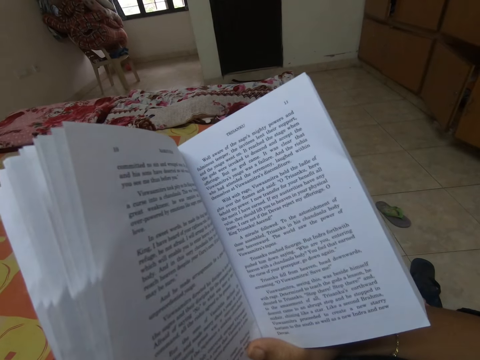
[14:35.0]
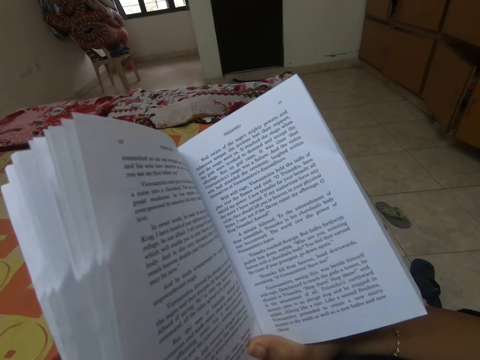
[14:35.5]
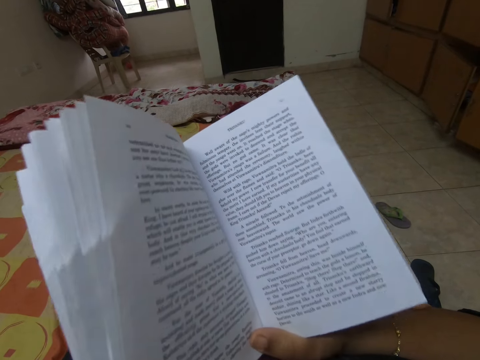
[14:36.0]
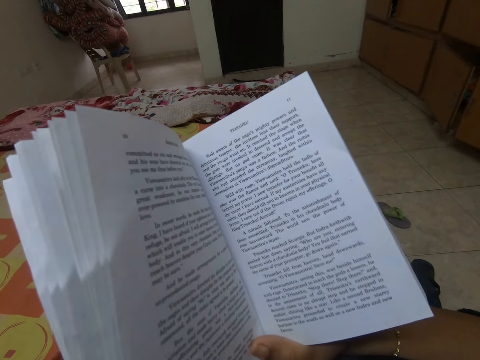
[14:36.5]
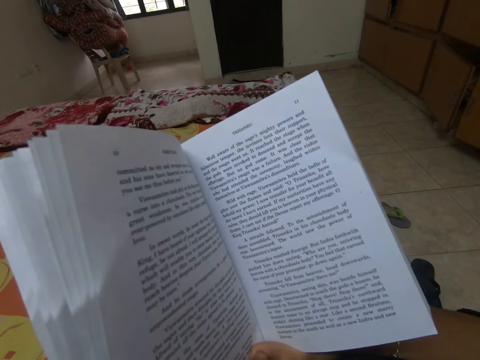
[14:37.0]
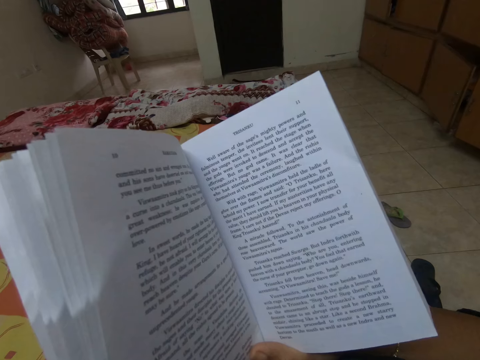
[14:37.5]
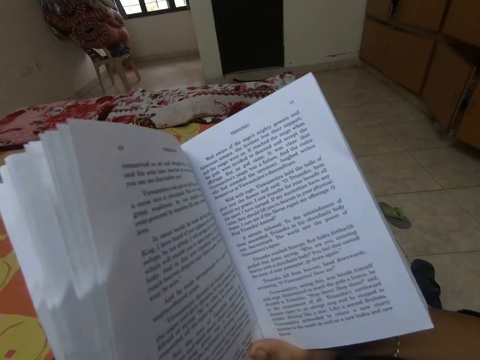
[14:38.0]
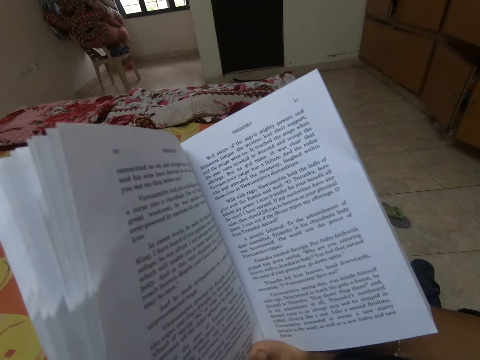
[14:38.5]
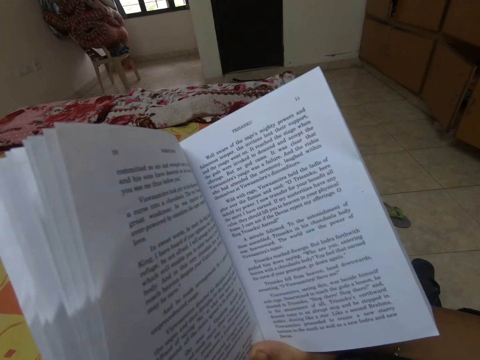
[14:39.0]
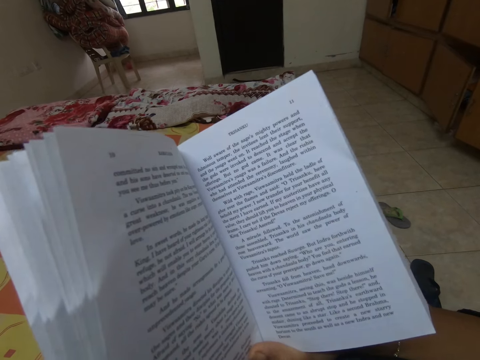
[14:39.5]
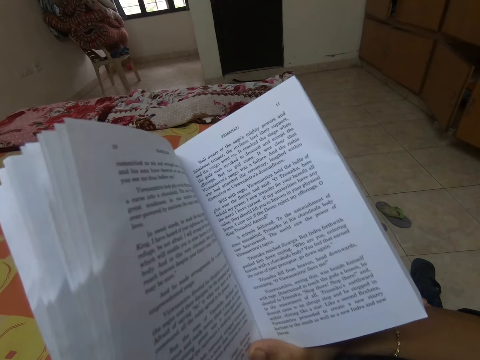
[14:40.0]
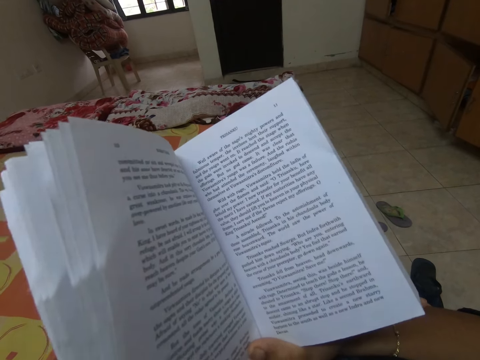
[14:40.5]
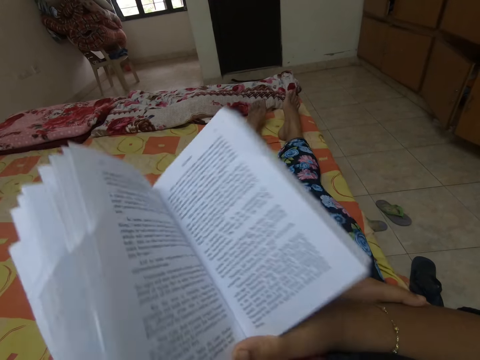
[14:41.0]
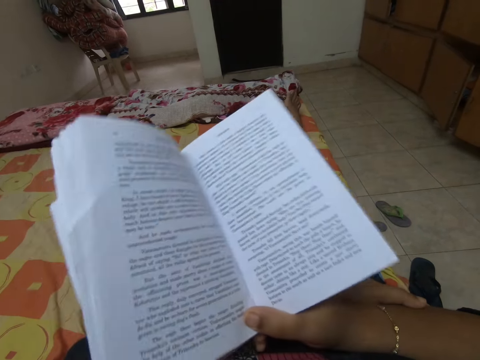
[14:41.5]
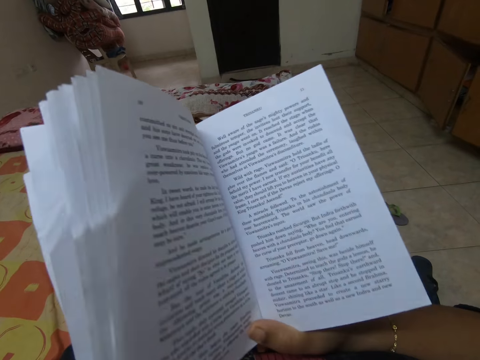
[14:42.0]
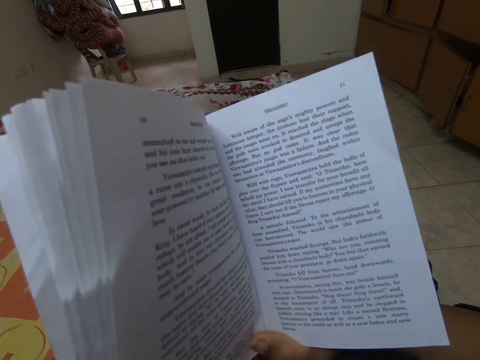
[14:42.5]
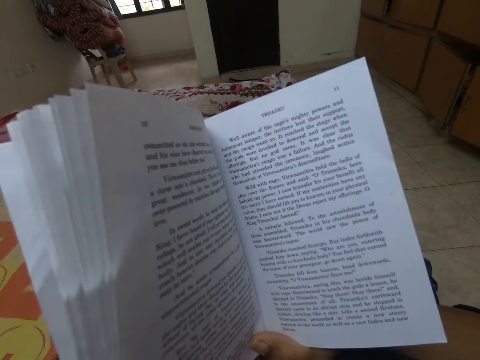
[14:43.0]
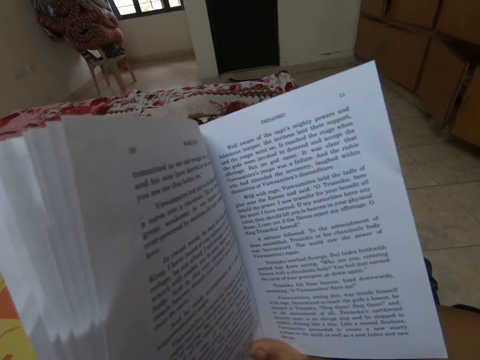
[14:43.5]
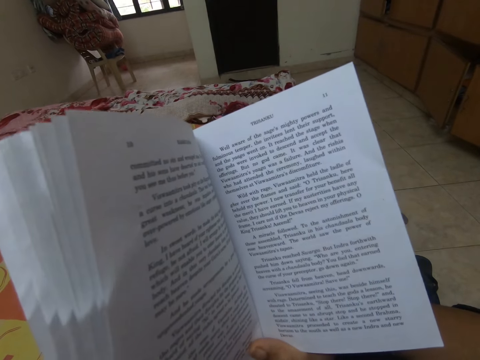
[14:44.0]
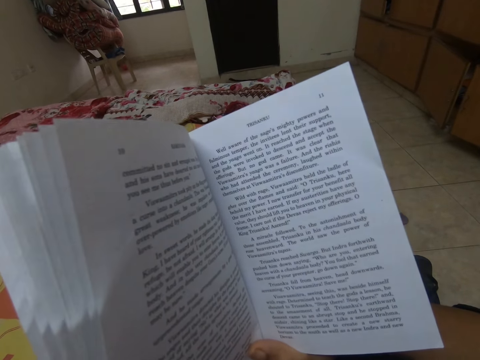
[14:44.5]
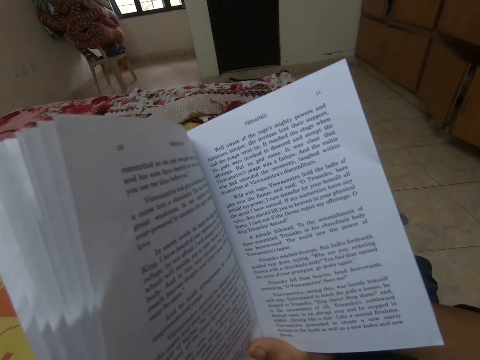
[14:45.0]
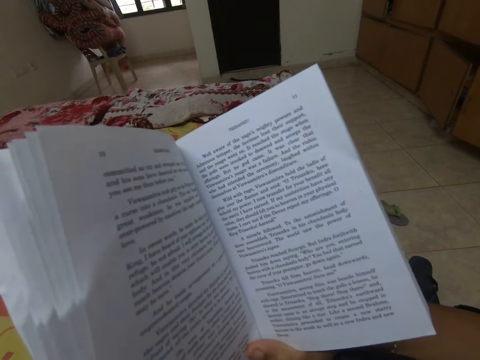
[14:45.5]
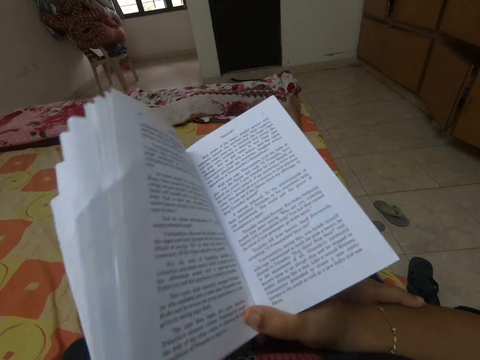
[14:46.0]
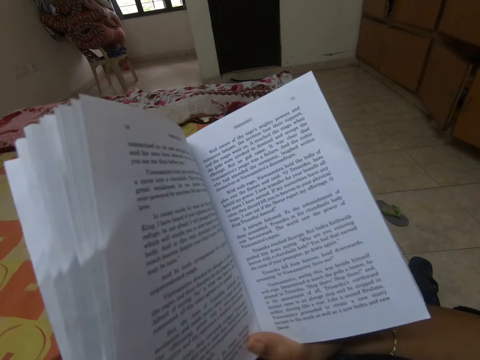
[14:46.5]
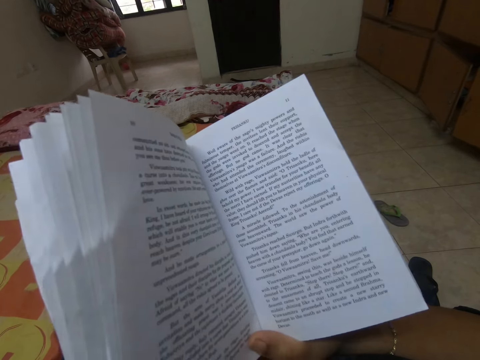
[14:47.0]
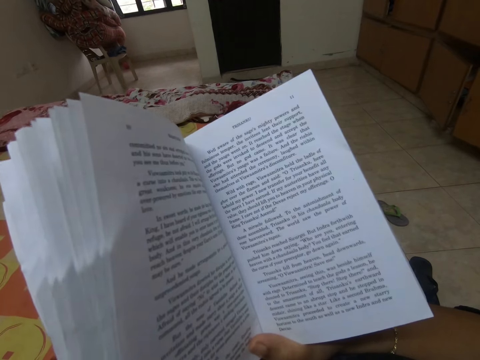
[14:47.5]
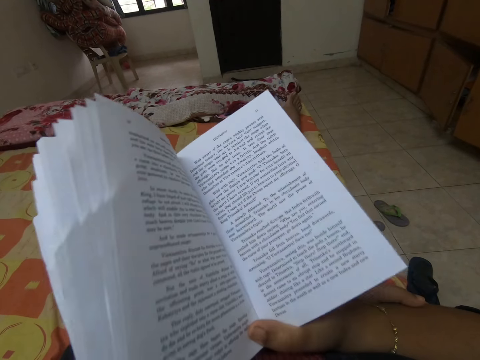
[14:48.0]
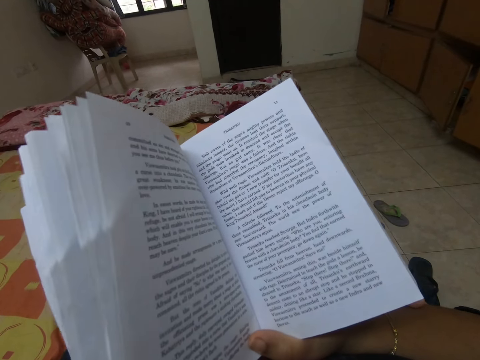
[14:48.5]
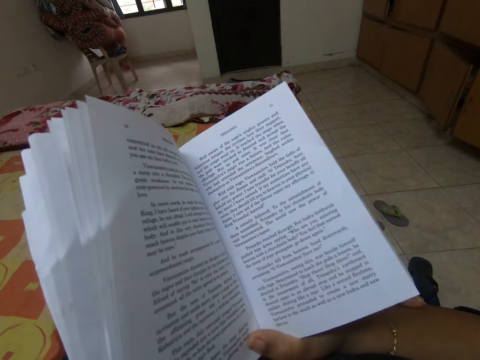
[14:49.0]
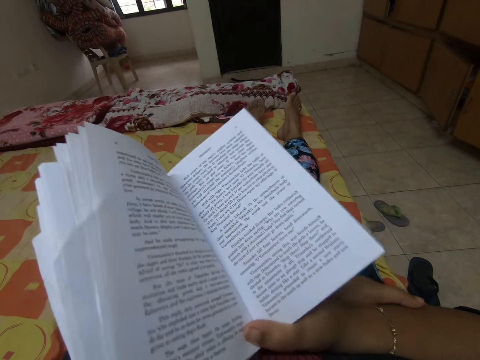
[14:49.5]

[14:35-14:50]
The camera wearer moves a book.

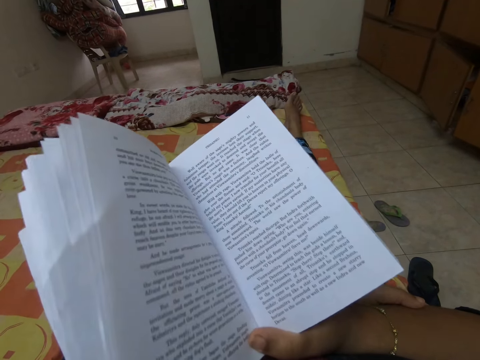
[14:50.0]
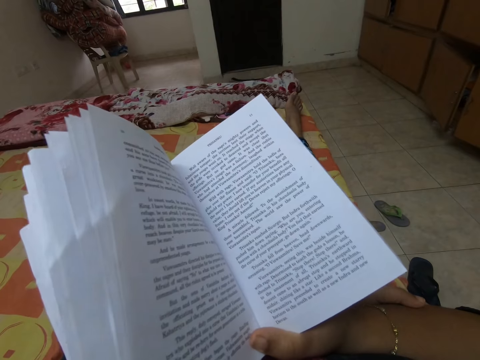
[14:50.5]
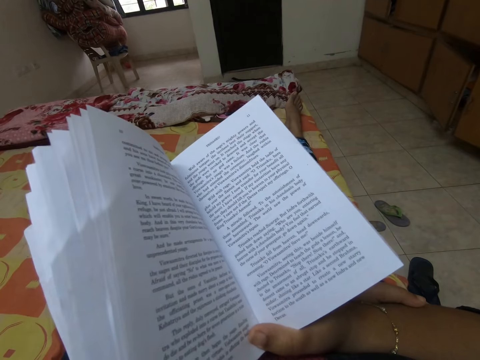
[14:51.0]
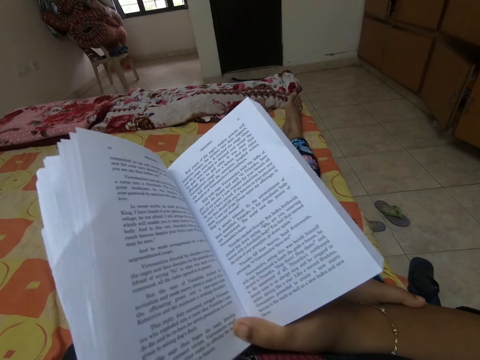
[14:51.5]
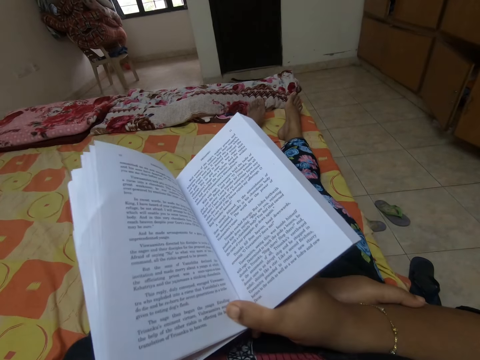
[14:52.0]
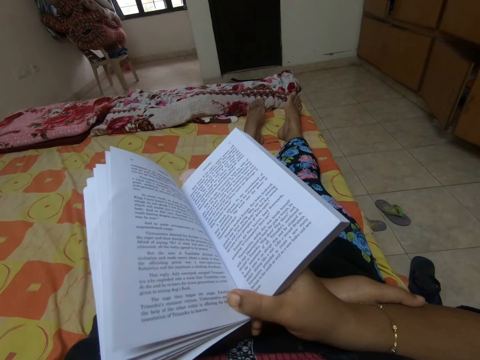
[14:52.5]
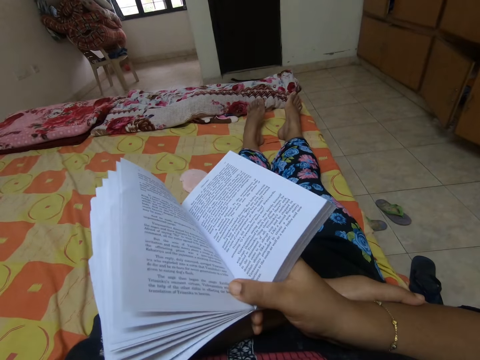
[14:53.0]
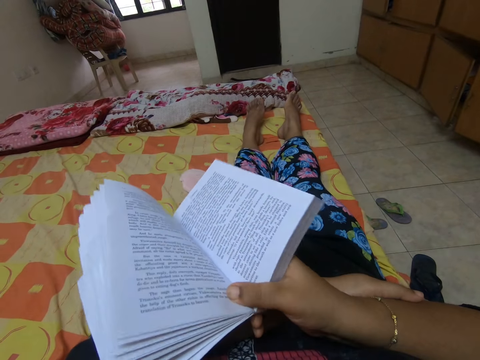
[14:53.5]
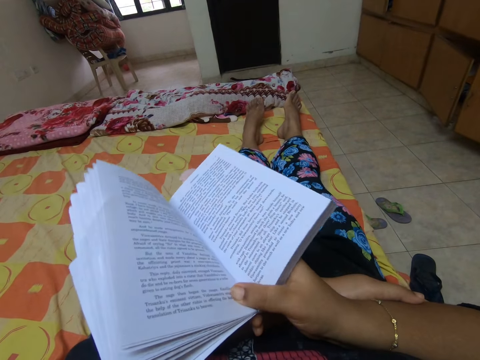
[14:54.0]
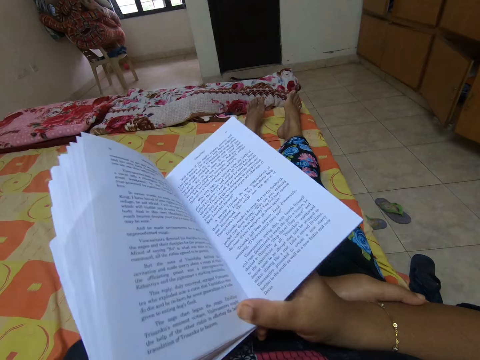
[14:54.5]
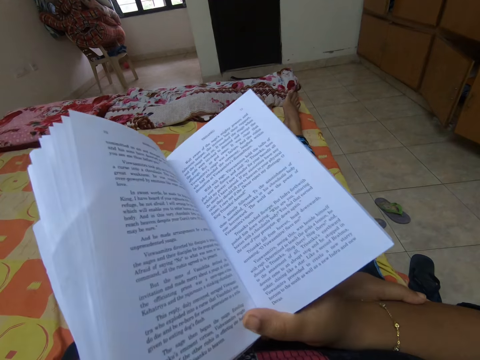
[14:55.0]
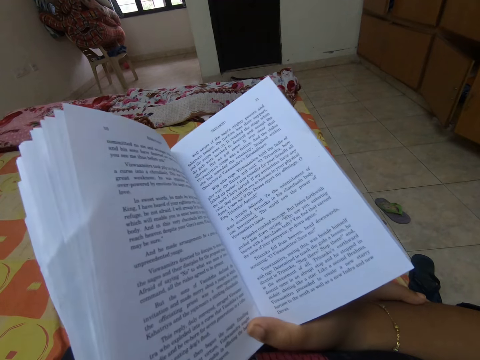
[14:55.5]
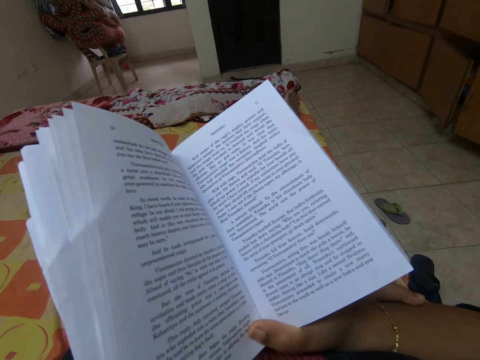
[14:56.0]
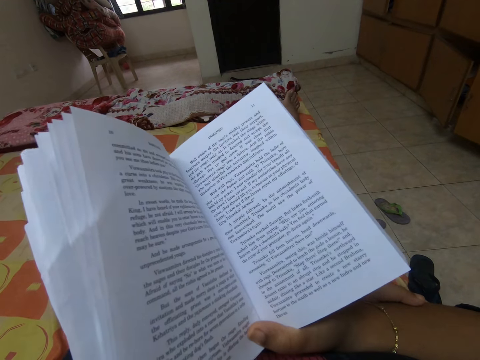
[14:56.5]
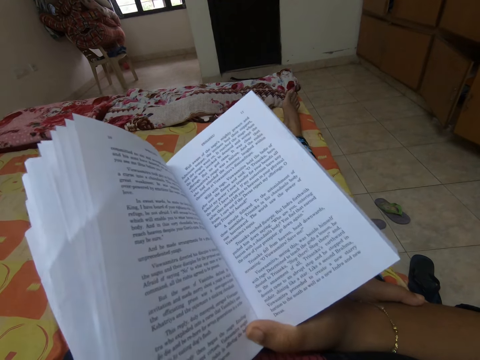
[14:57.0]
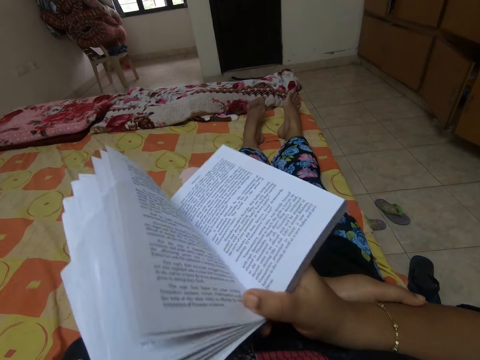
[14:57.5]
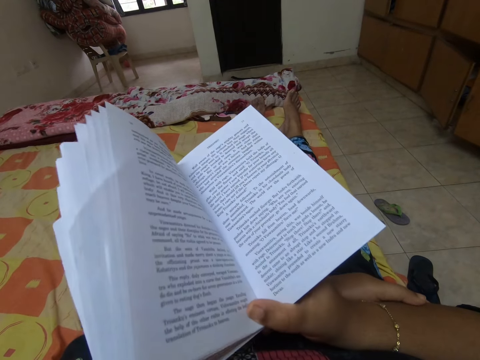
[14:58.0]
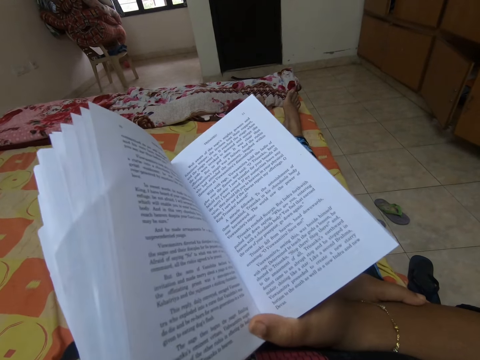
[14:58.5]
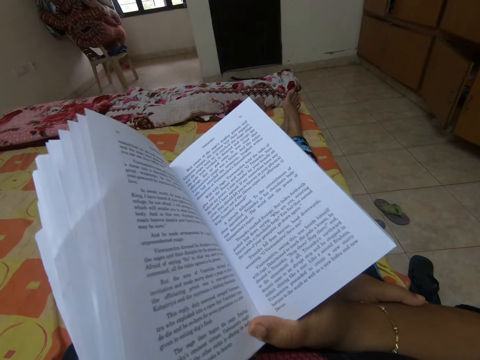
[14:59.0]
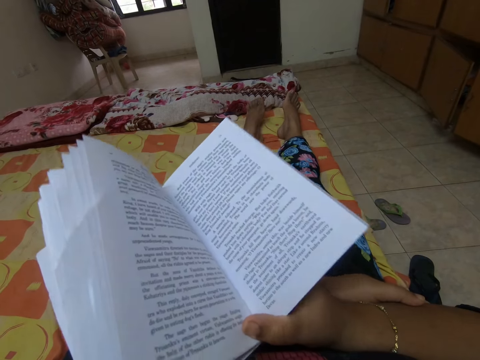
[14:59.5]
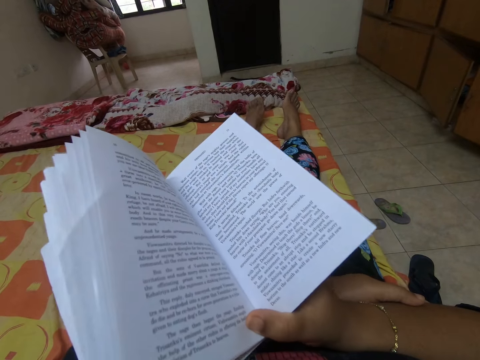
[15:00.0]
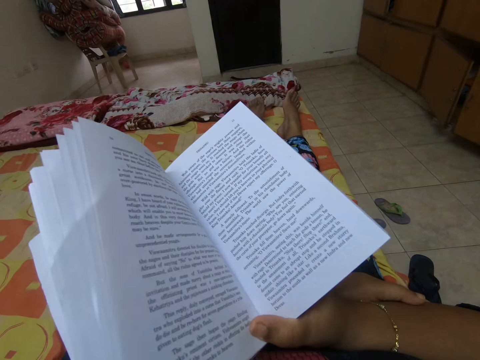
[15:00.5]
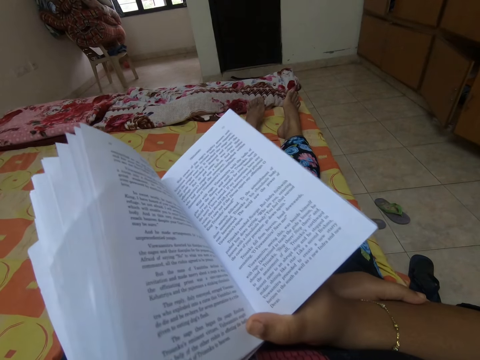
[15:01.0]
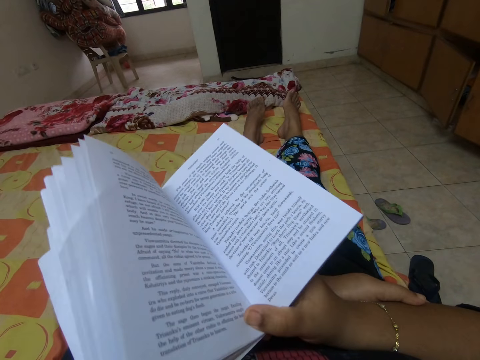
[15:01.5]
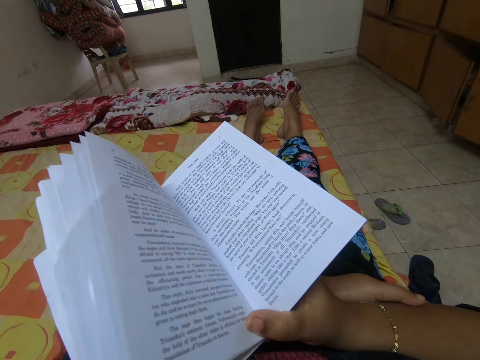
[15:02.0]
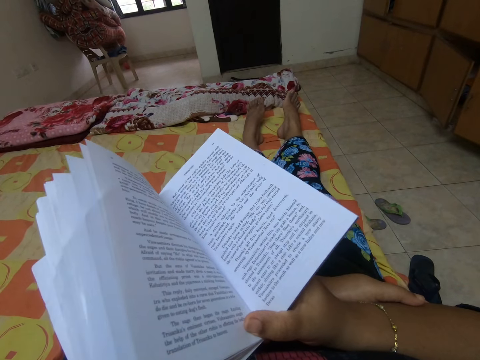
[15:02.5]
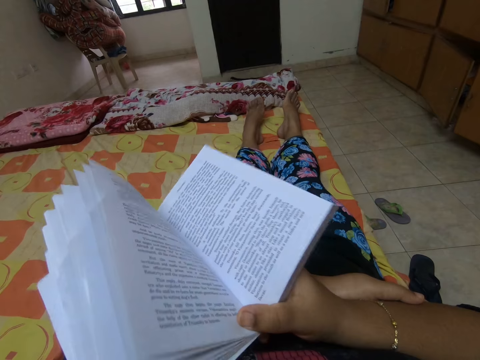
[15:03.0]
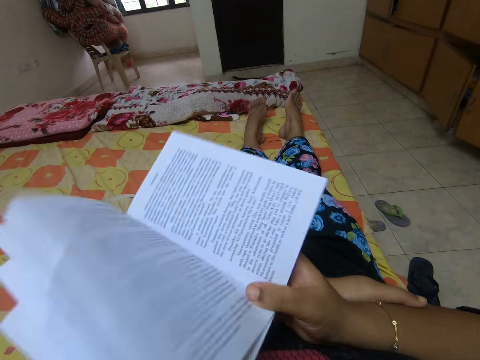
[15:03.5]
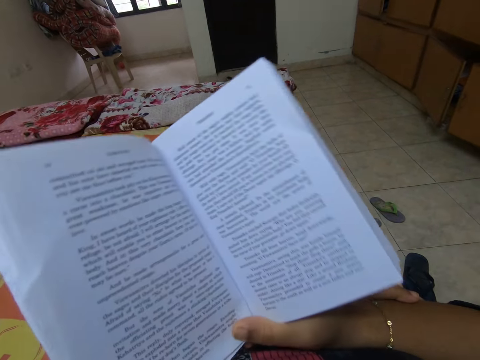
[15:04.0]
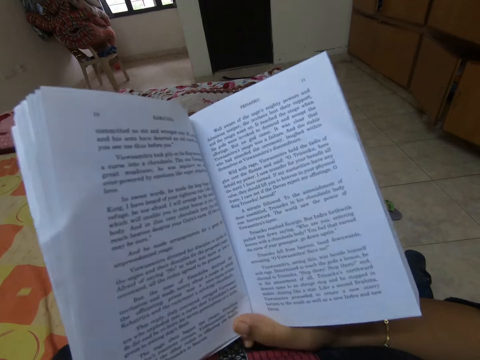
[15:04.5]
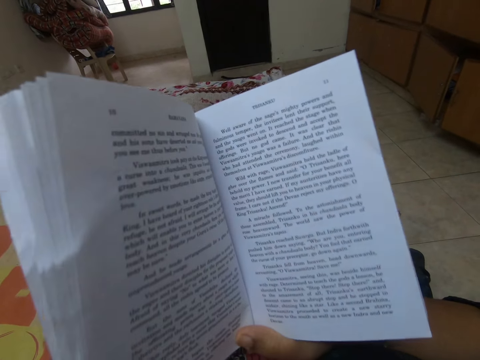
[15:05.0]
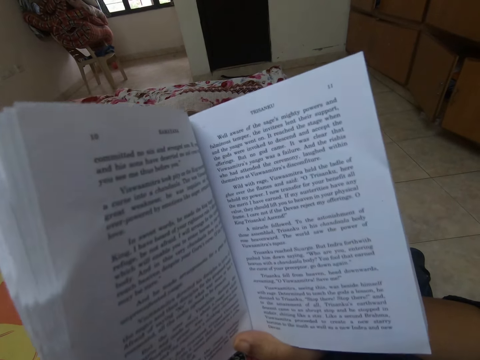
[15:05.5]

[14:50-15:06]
The camera wearer moves a book. They drop the book. They drop the book again.
